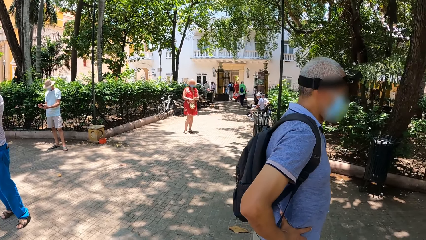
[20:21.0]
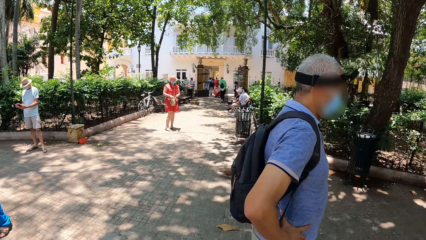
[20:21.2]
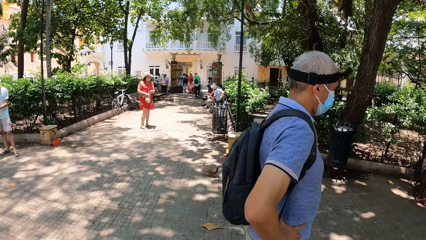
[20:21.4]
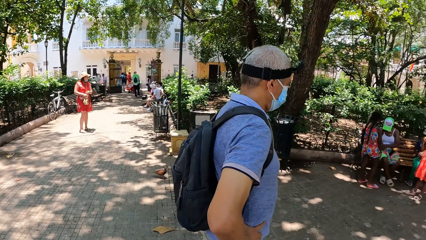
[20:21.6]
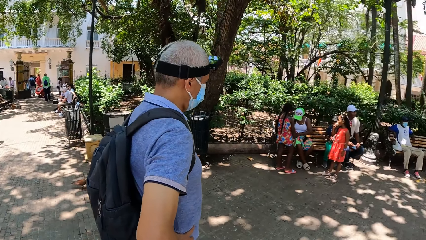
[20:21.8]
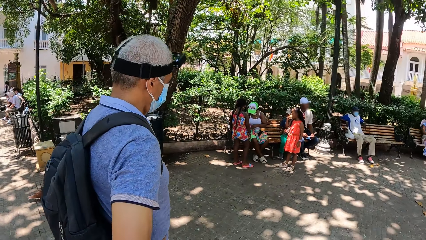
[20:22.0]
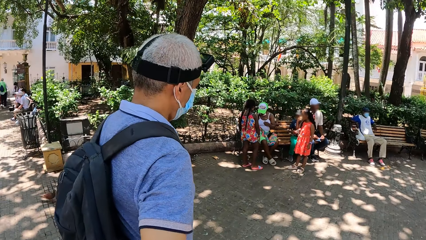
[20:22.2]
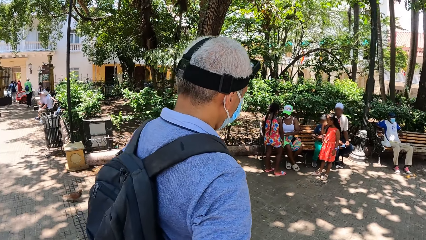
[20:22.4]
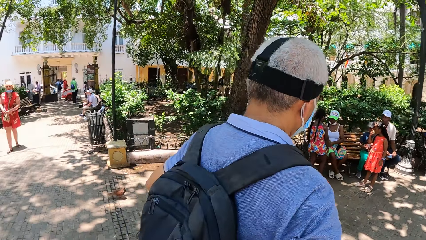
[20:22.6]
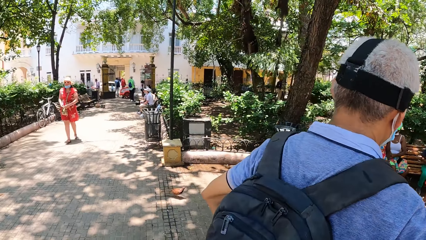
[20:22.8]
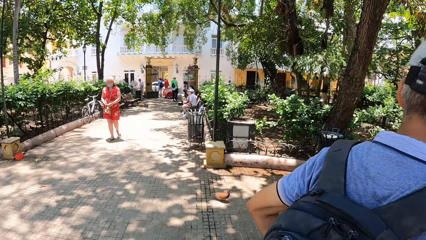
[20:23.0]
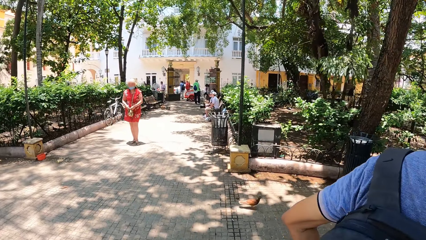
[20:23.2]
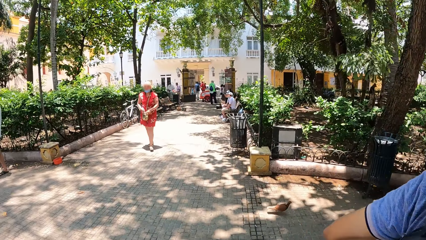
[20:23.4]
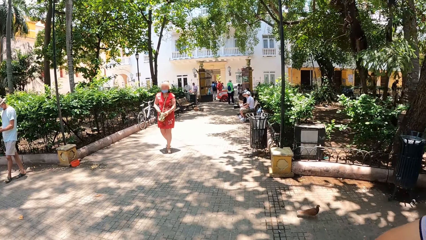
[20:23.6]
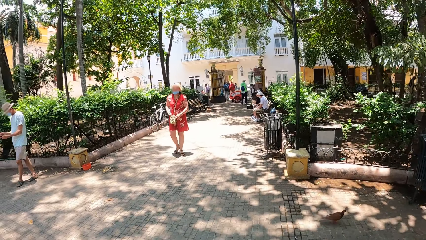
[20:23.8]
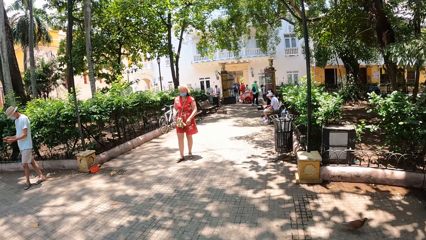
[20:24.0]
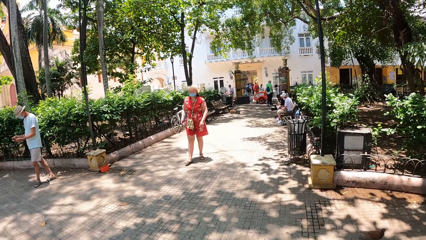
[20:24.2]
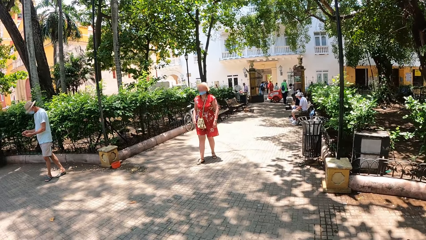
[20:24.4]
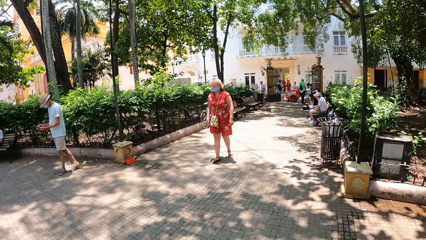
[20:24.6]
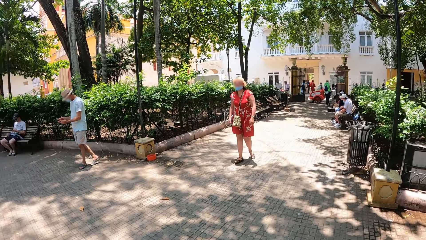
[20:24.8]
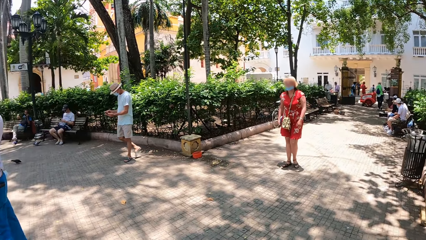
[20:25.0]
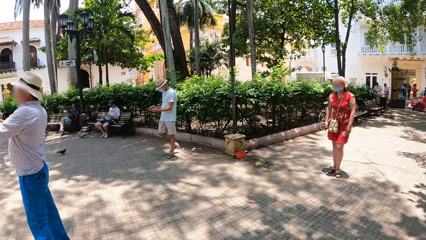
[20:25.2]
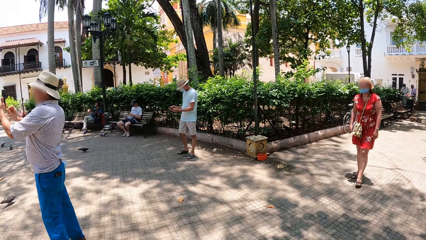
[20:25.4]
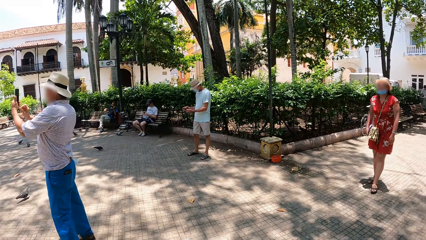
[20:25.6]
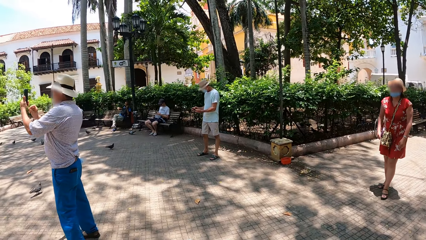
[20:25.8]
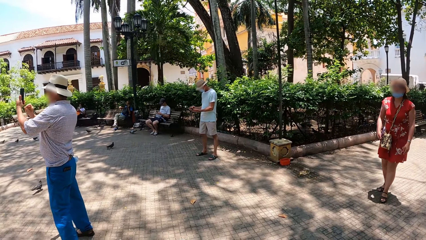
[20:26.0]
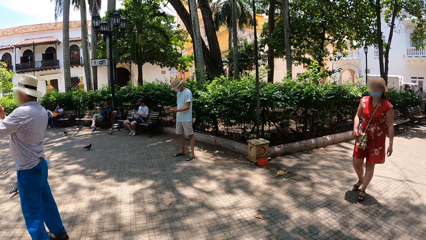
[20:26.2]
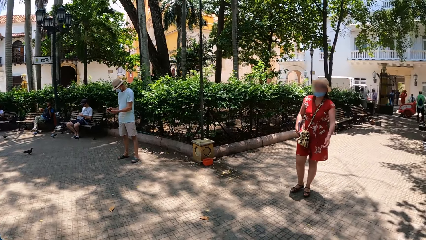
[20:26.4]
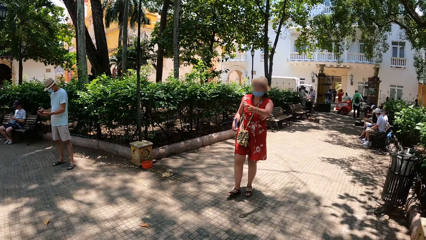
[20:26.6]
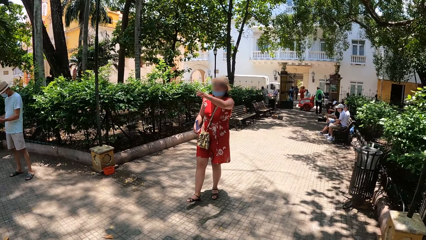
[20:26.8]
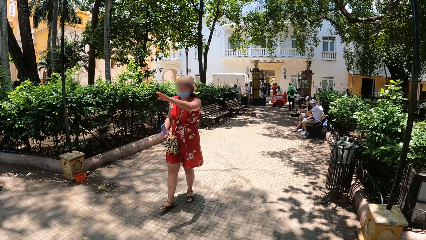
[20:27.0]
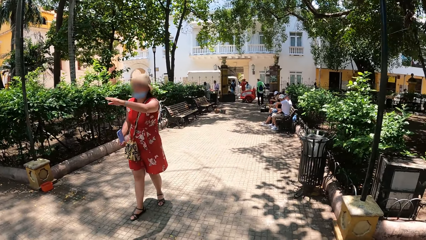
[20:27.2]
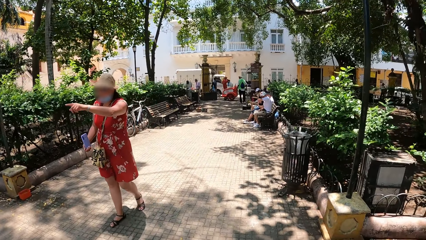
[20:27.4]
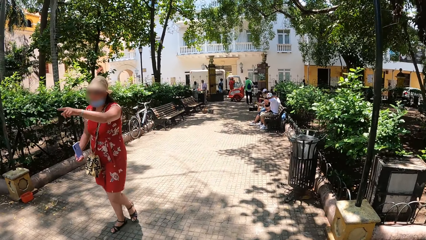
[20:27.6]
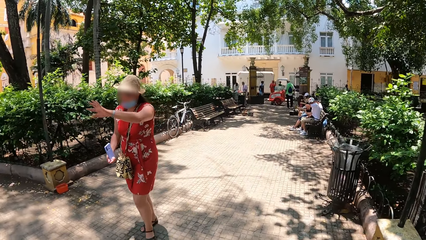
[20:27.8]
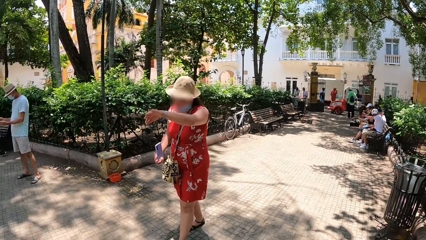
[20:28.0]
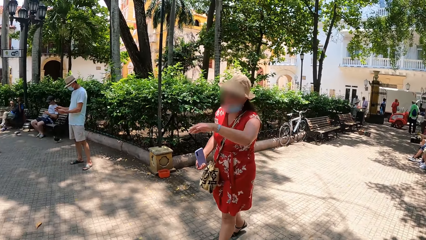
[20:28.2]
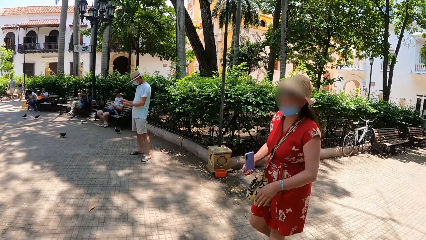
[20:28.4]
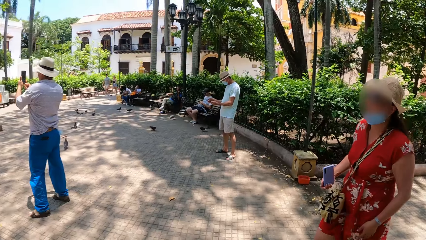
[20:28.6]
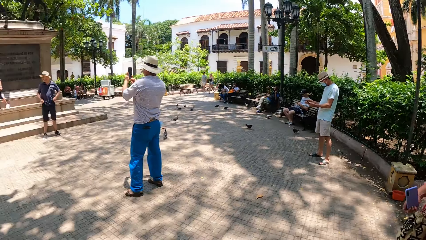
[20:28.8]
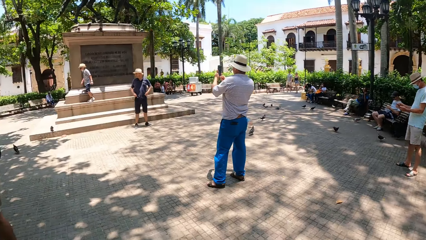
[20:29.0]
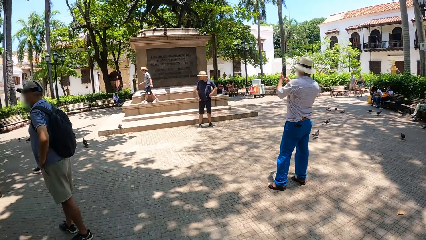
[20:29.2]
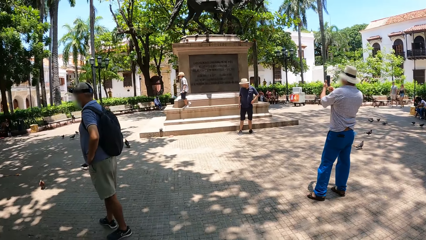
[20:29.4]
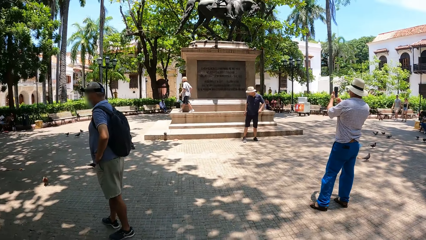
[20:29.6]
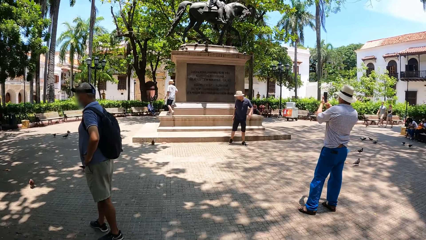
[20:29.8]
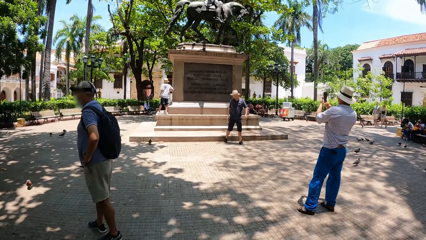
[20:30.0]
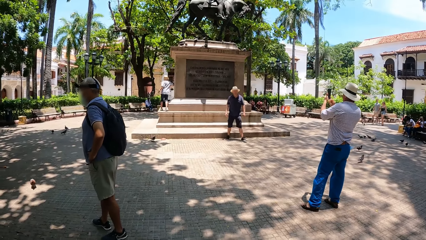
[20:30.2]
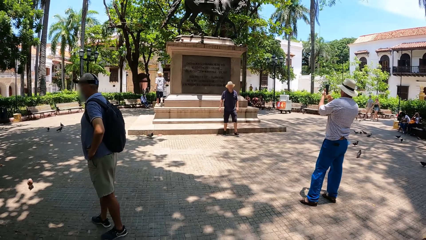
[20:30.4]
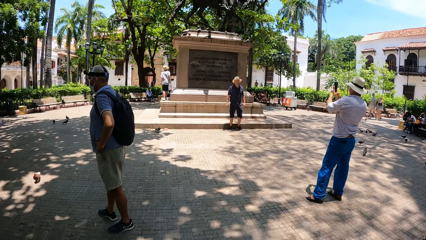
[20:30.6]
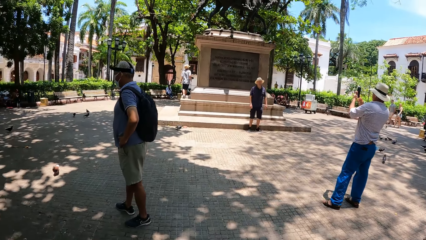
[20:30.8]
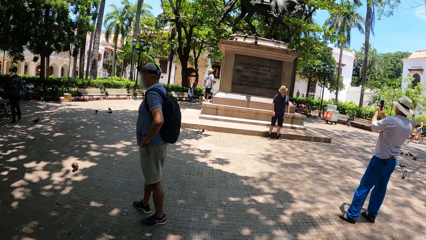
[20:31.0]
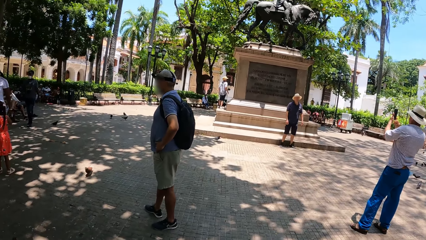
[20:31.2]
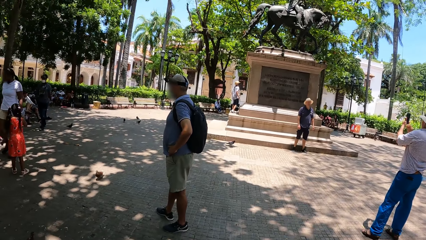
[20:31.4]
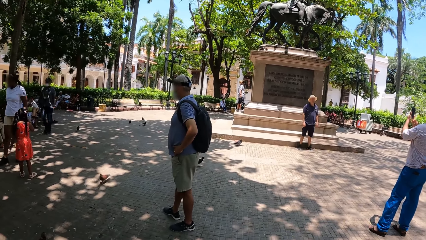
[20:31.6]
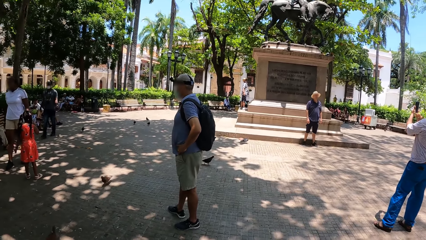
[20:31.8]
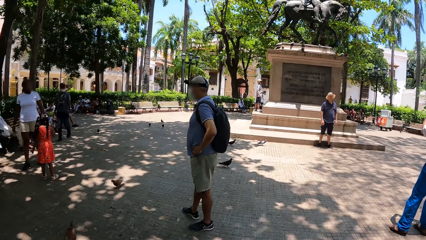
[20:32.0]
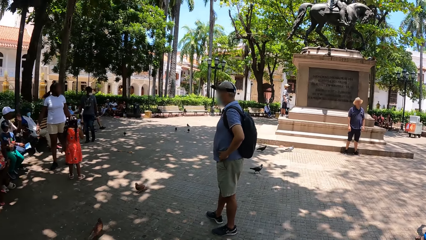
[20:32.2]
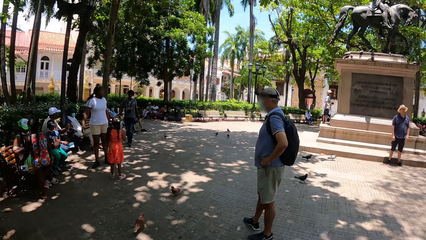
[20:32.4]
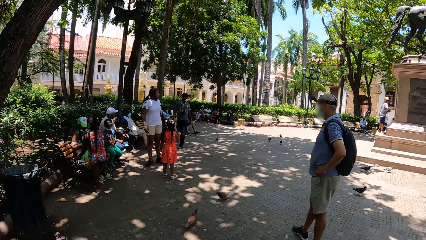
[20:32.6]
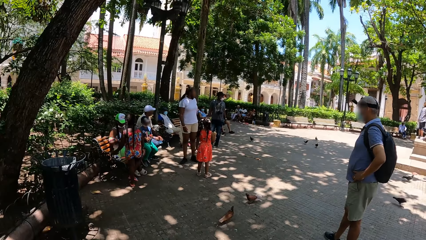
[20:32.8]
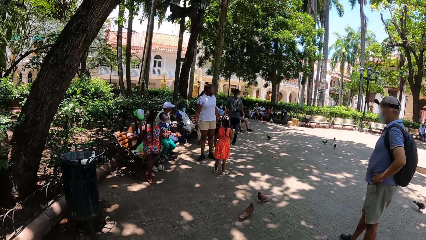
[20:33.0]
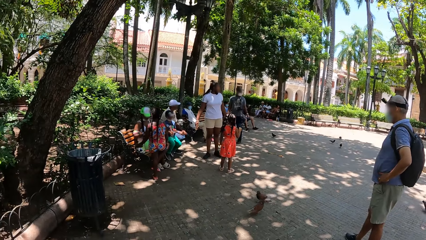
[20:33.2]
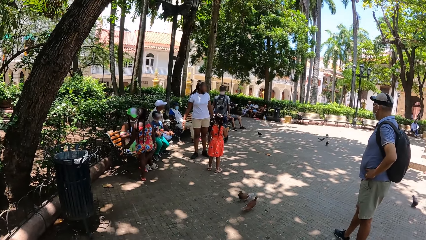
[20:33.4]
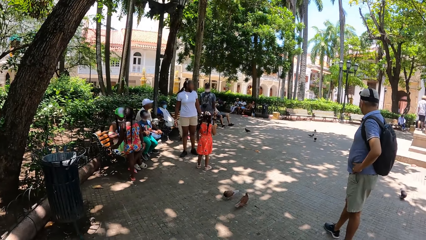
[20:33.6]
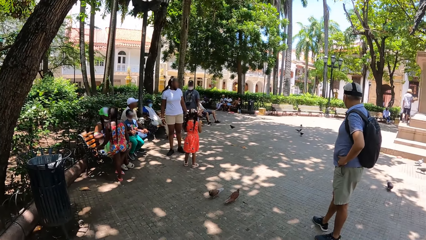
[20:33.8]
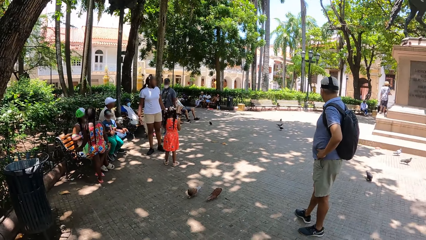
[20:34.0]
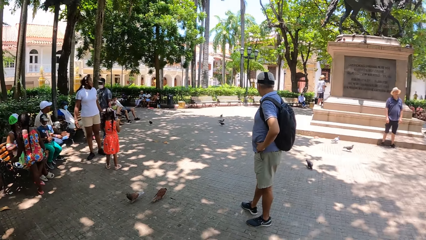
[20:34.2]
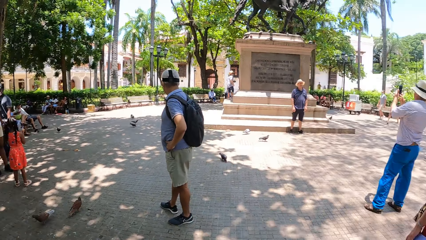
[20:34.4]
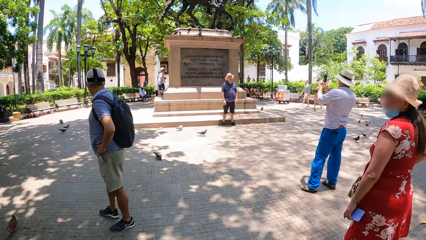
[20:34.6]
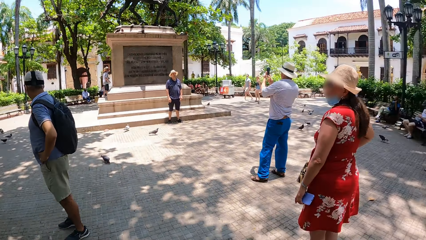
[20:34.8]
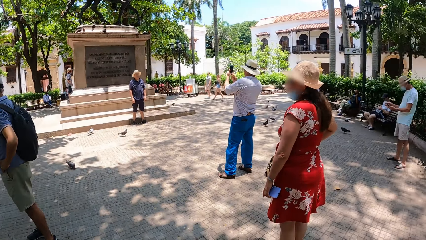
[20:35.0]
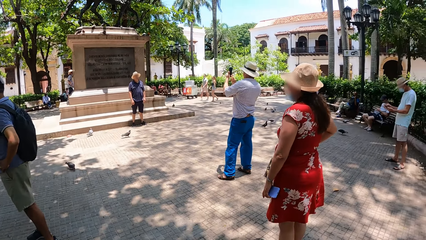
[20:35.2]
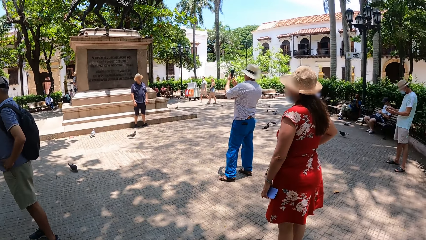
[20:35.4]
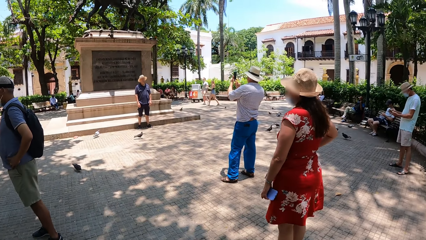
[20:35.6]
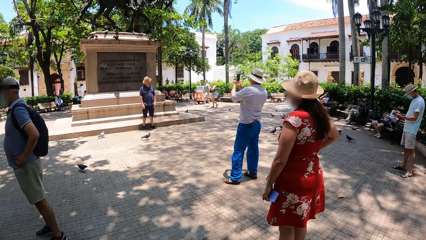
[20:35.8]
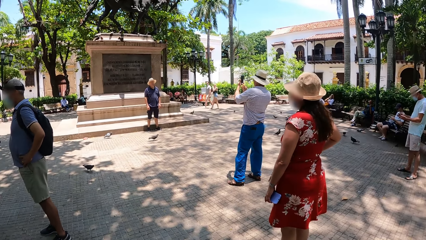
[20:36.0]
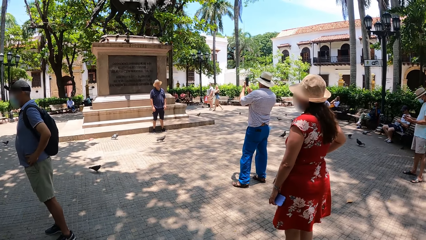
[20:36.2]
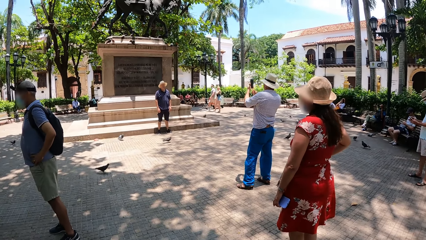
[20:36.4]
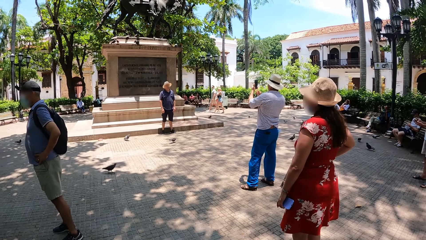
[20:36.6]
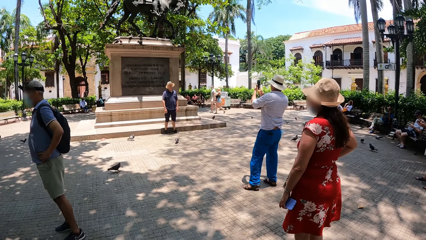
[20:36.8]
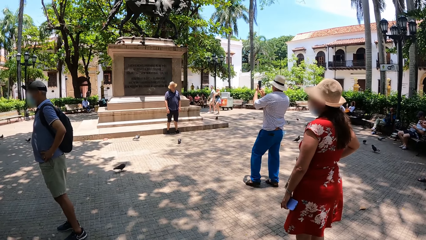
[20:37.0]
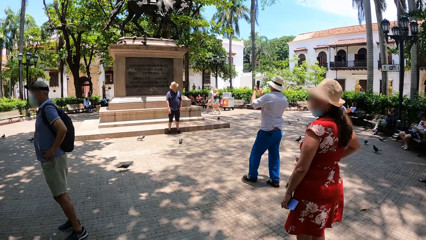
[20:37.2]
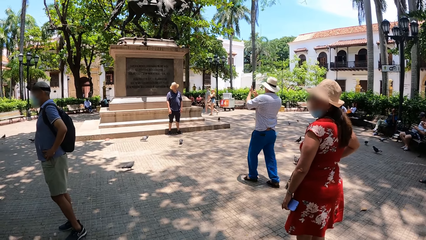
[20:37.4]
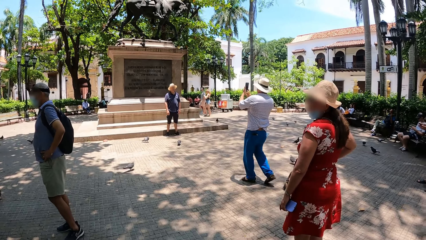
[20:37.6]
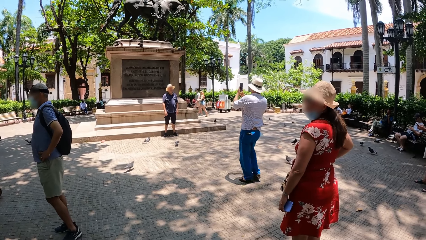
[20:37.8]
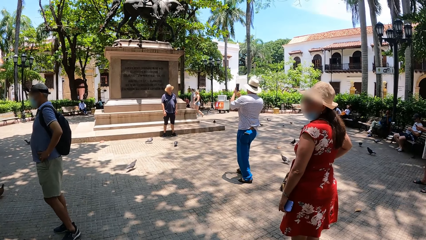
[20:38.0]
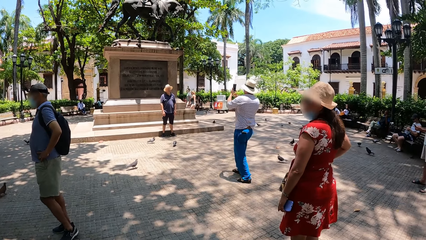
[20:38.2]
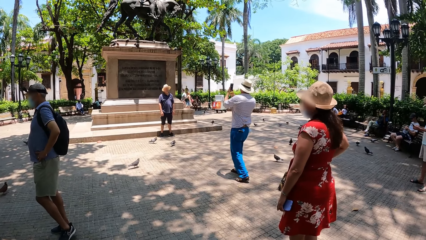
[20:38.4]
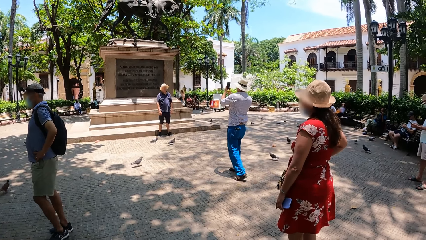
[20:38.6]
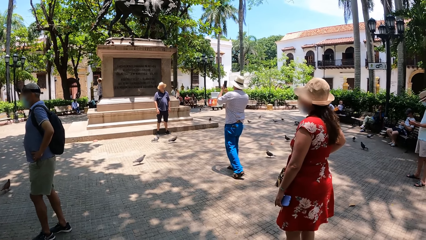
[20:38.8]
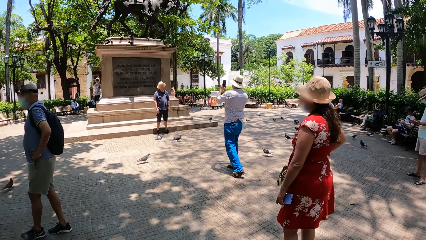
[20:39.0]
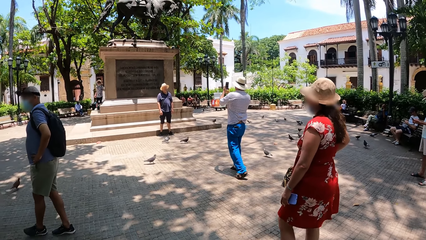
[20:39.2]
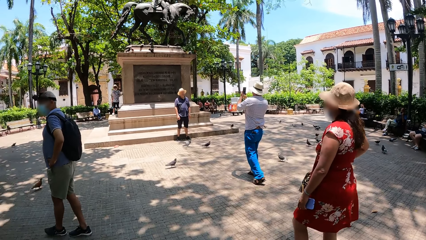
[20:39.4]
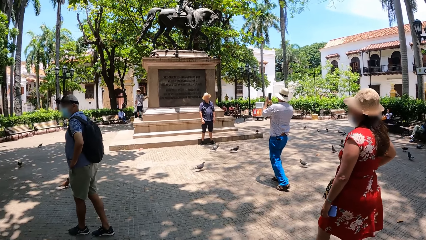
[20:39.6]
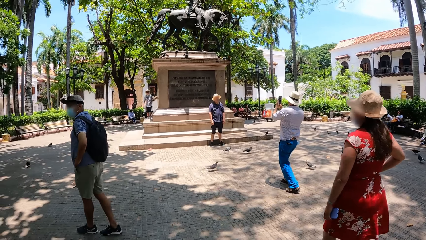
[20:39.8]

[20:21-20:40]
A person moves around. The camera wearer walks along the park. The person raises a hand and lowers the hand. The camera wearer looks around the park. Another person takes a photo.
